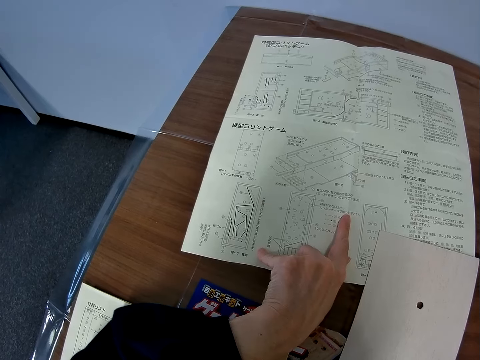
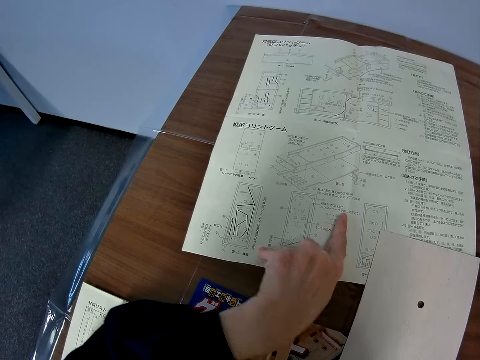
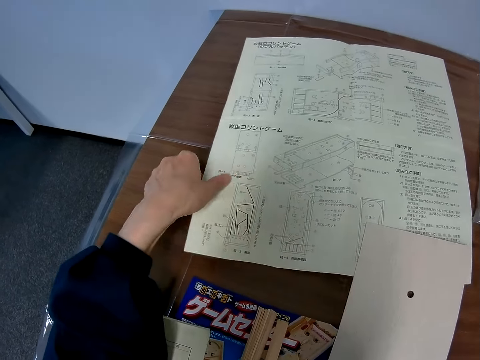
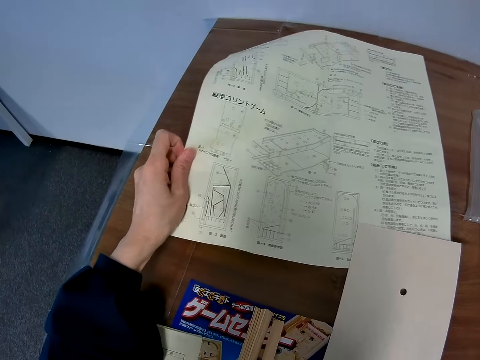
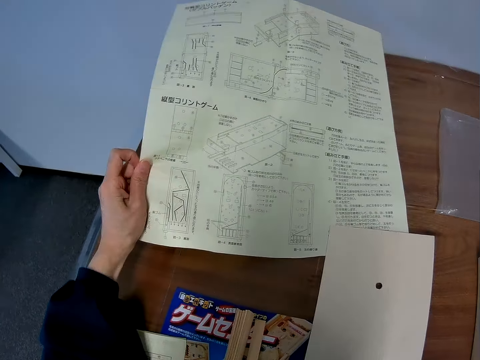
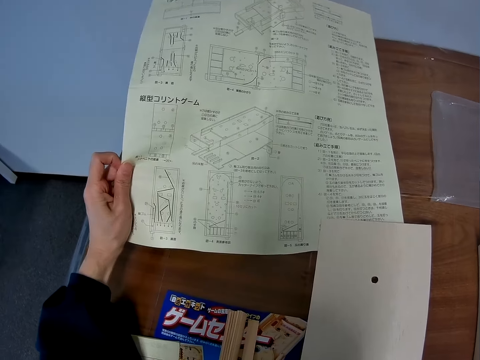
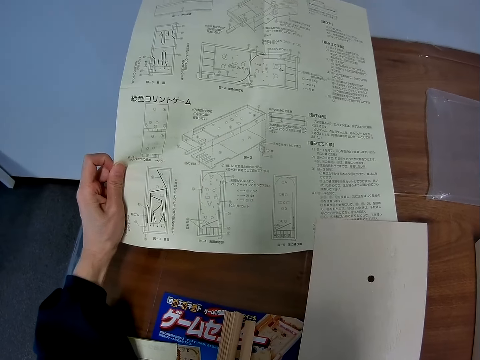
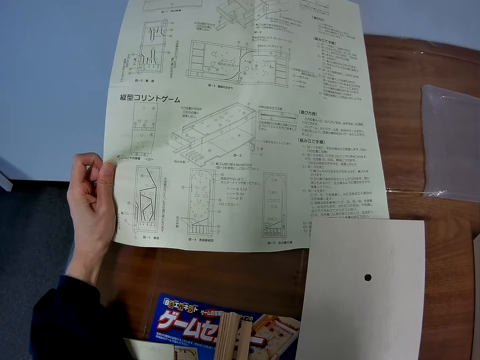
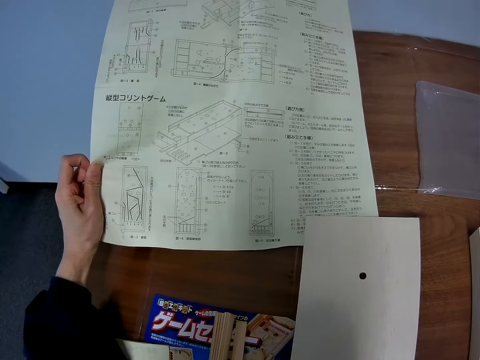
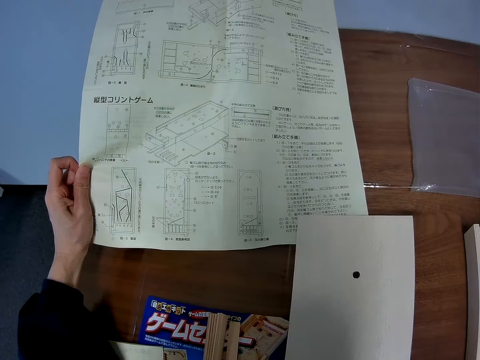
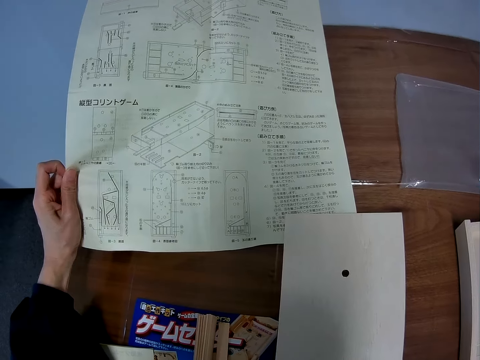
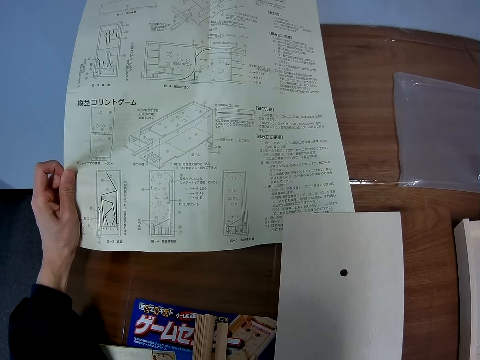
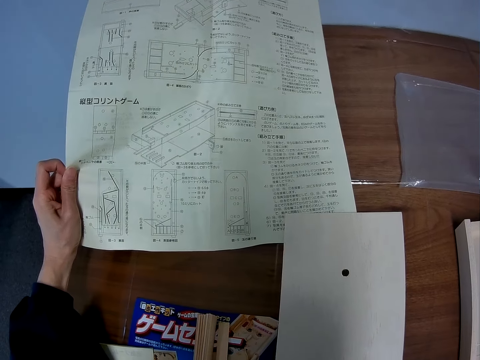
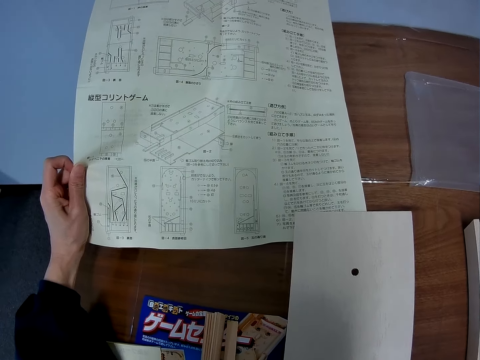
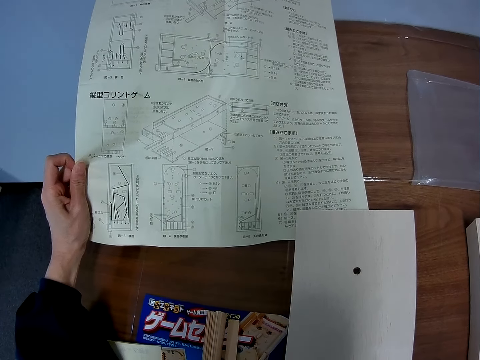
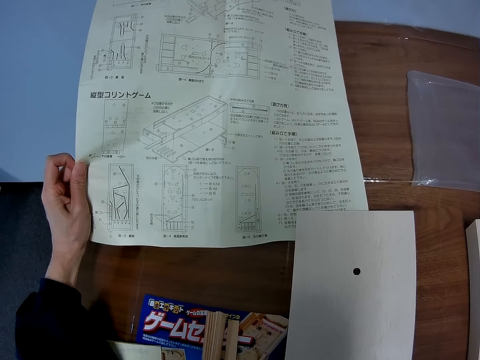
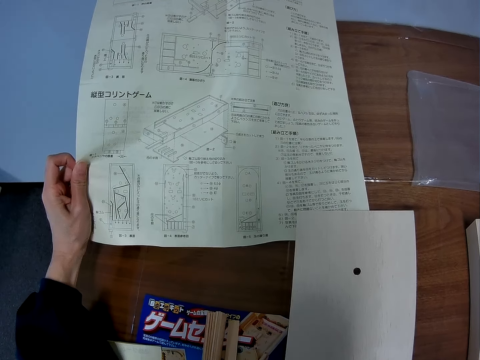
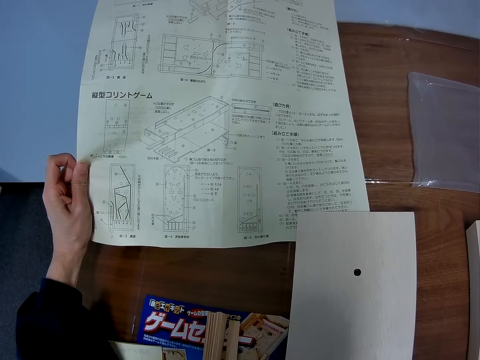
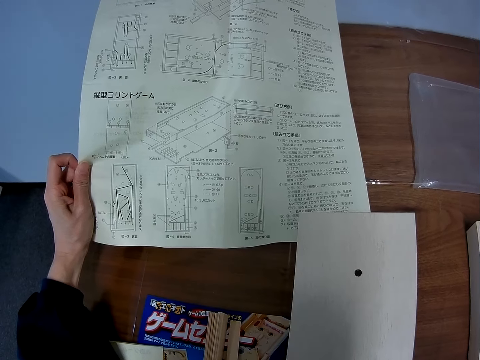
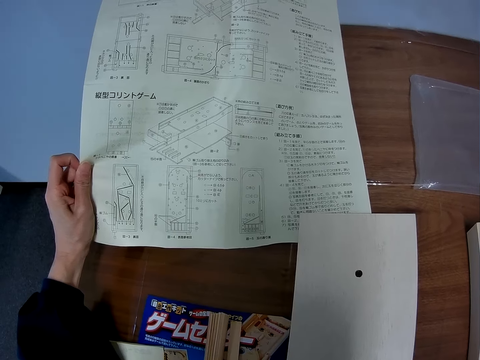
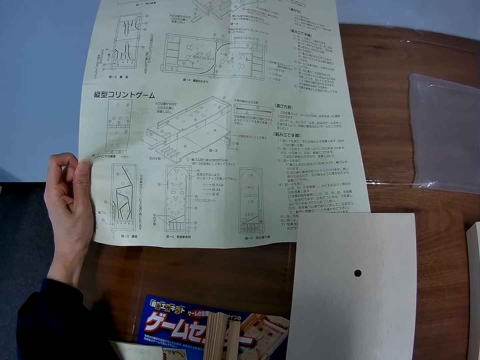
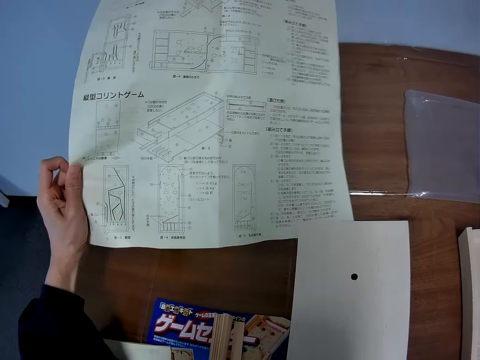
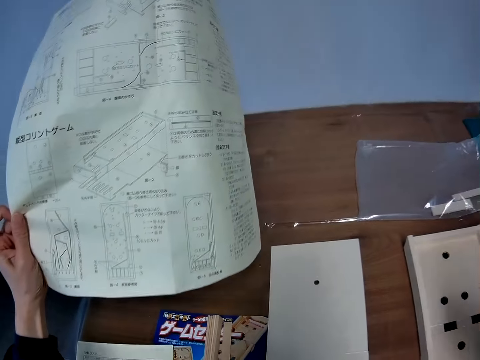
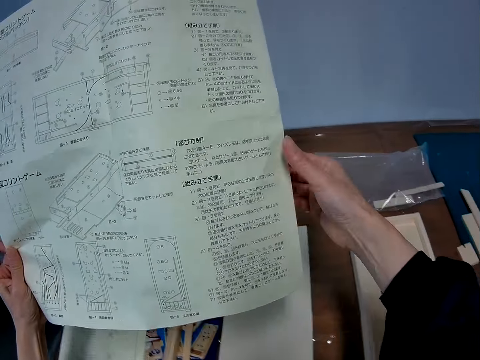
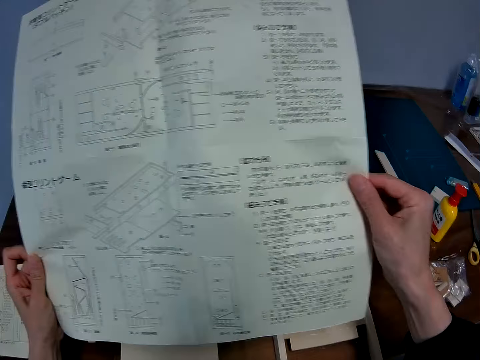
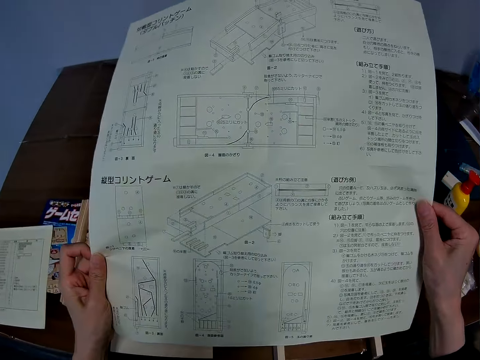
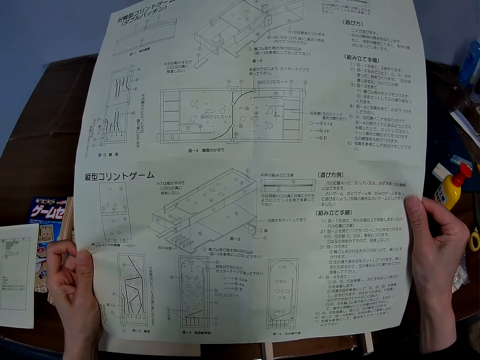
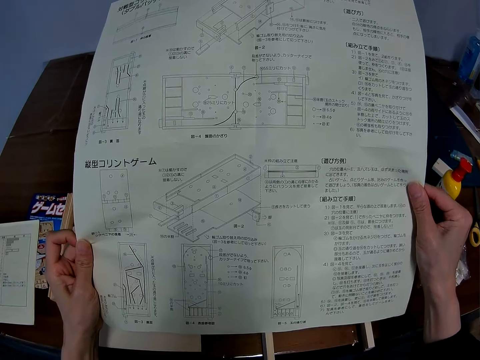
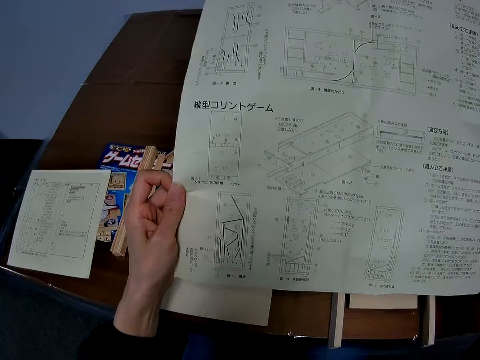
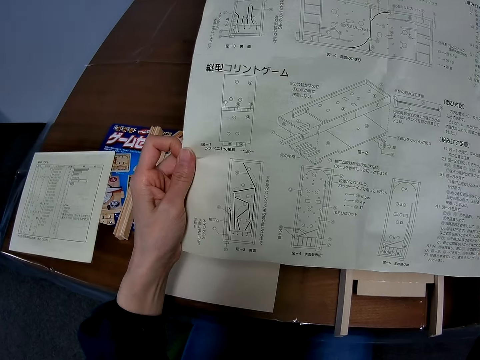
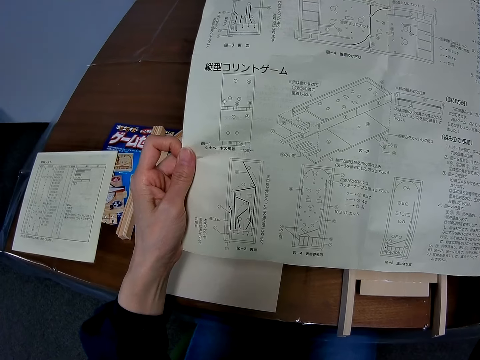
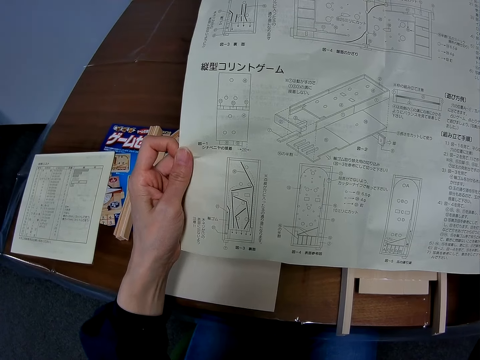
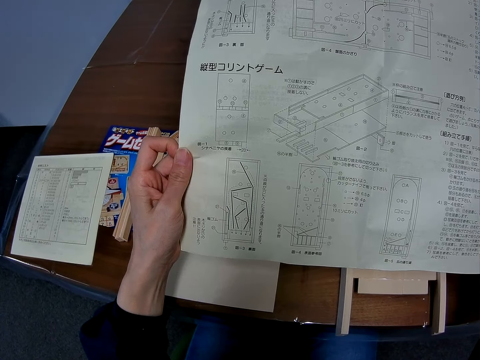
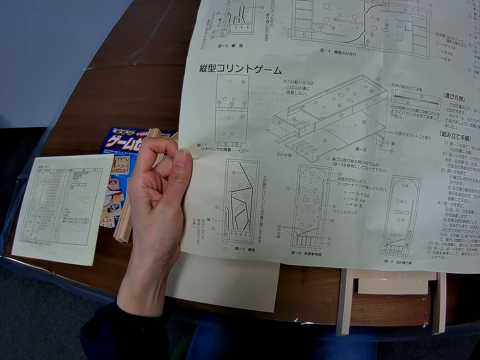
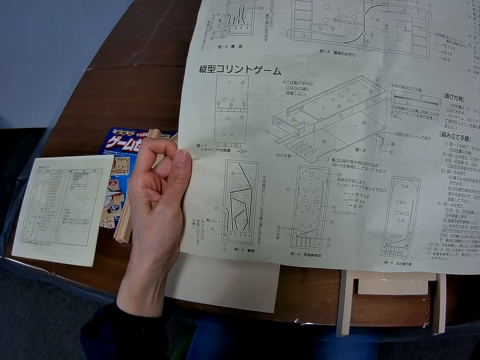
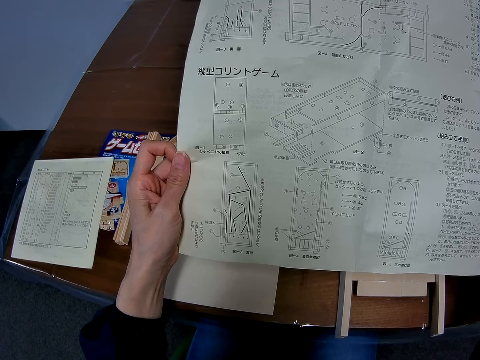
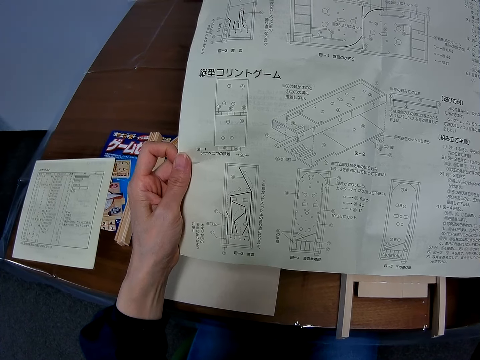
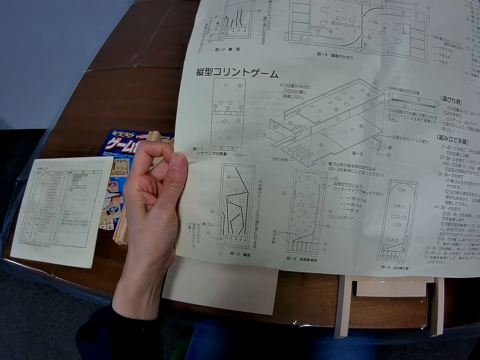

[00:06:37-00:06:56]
The camera wearer continues reading the blueprint or manual. He picks up the blueprint from the table with his left hand. He holds the blueprint with both hands. He looks at the paper manual.

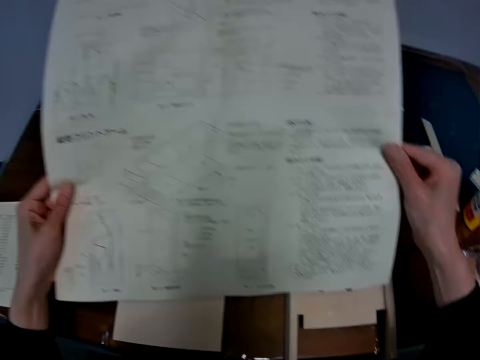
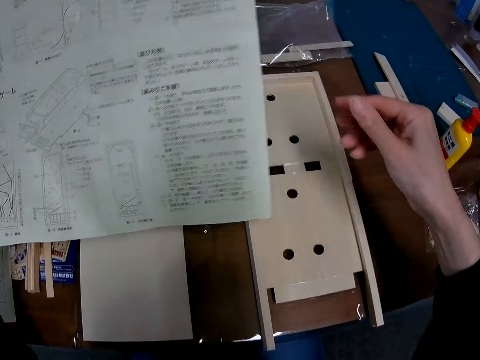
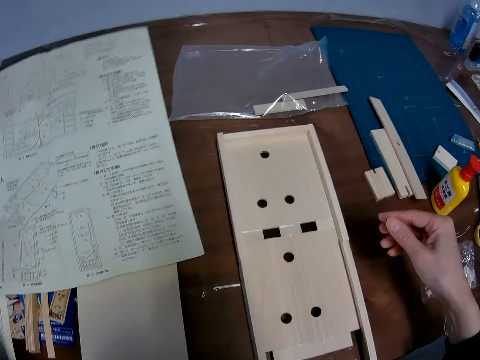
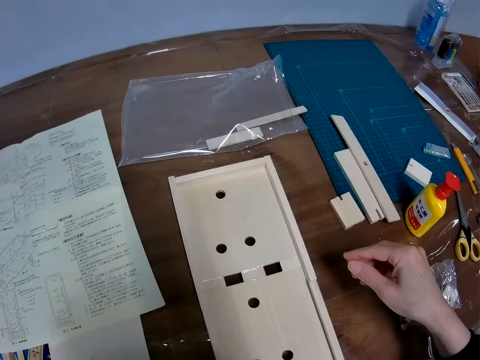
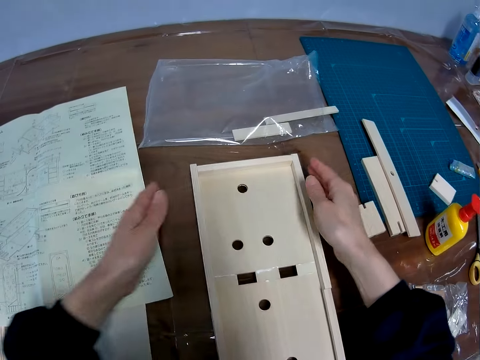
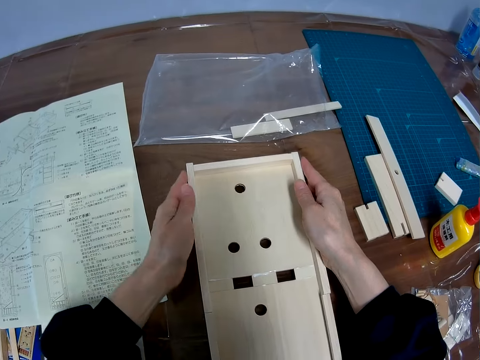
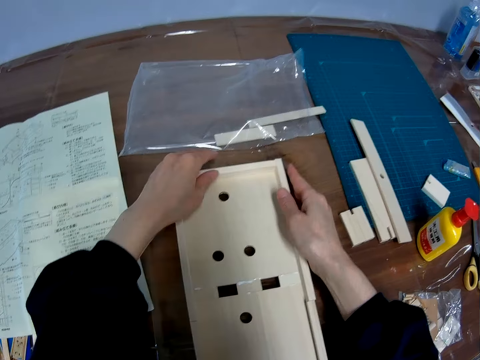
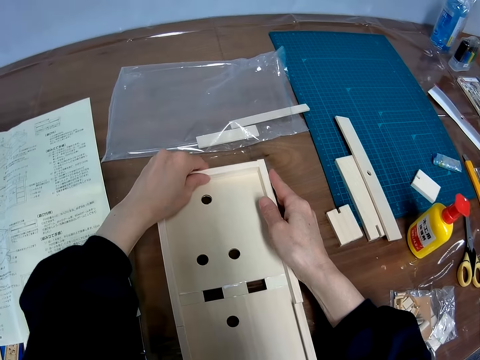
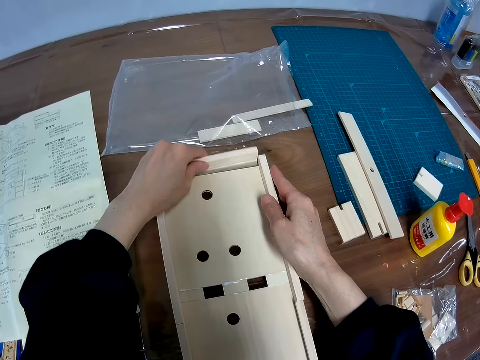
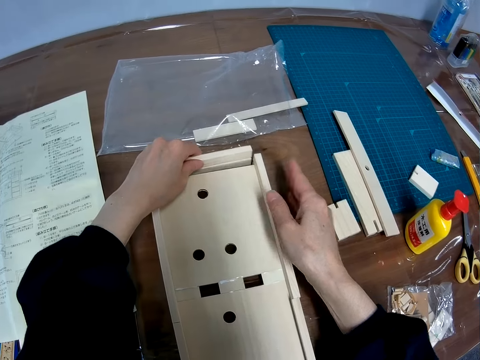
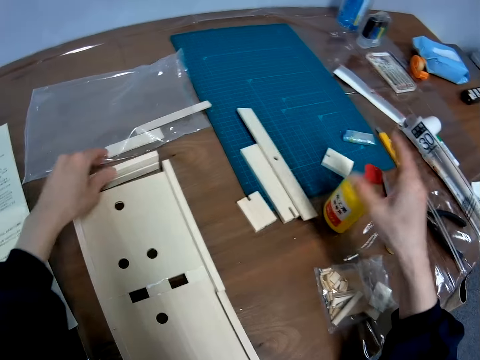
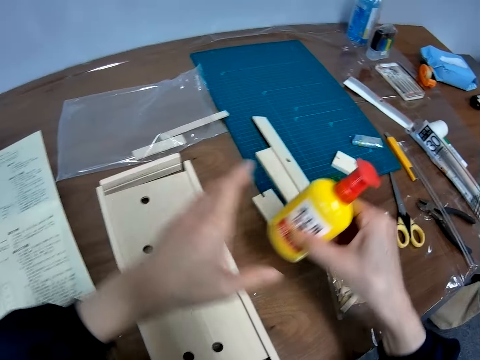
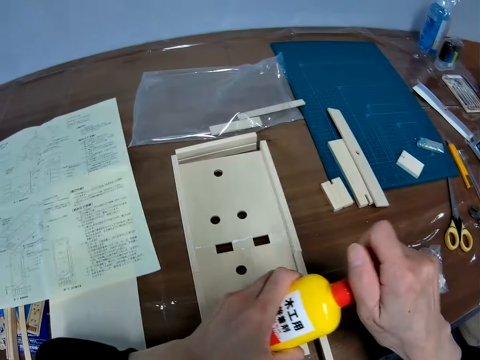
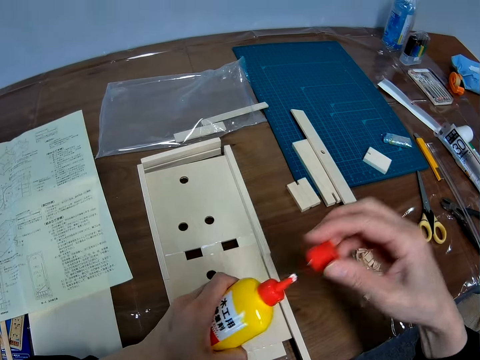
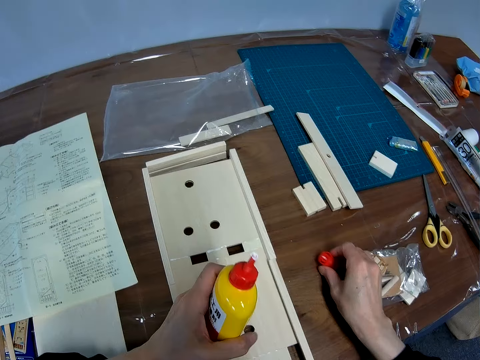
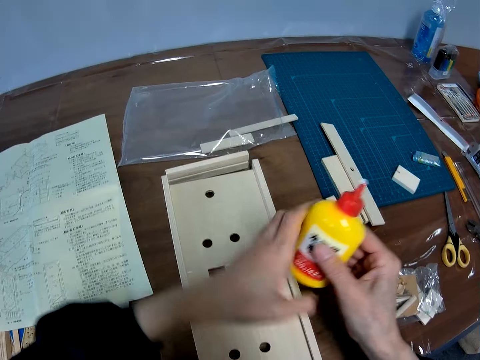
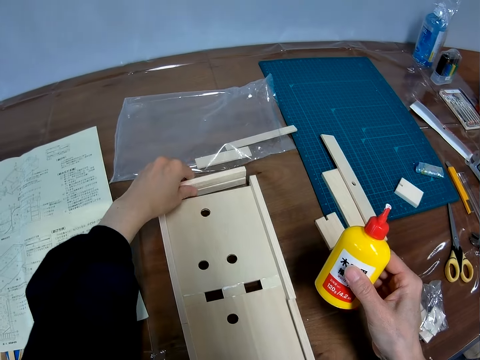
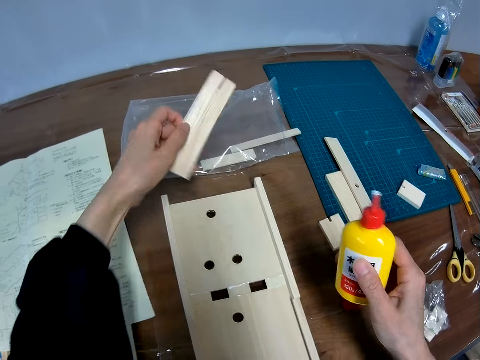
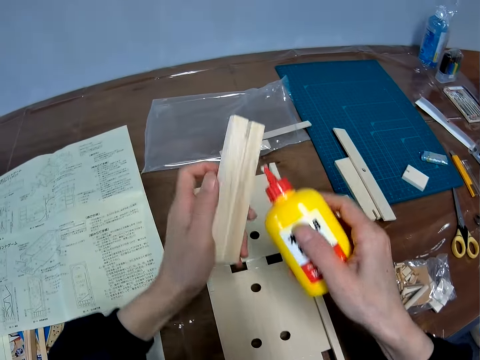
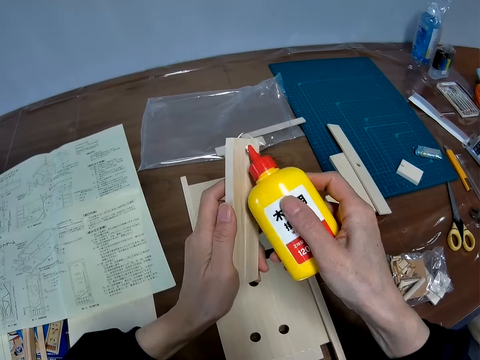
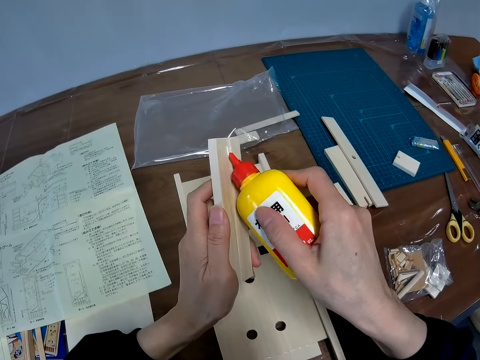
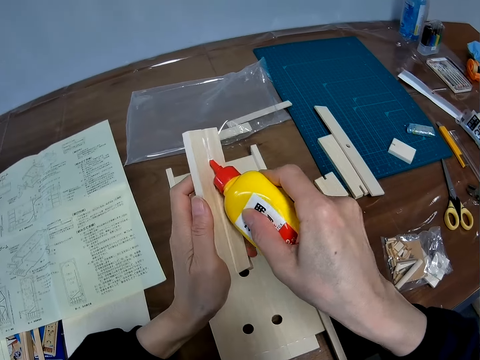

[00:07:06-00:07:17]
The camera wearer drops the blueprint on the table. He pushes the small board woods in place with his hands. He touches the model with his hands. He disconnects the model piece. He picks up a wood glue bottle from the table. He removes the wood glue bottle cap. He puts the wood glue bottle cap on the table. He puts wood glue from the bottle on the first small board wood. He takes the model piece.
